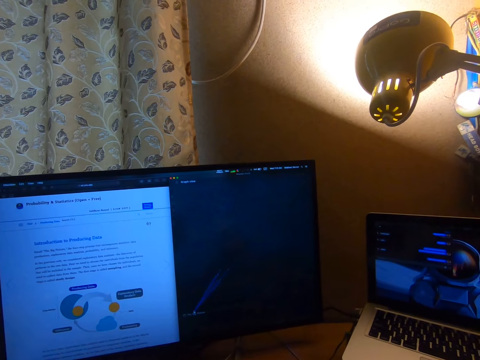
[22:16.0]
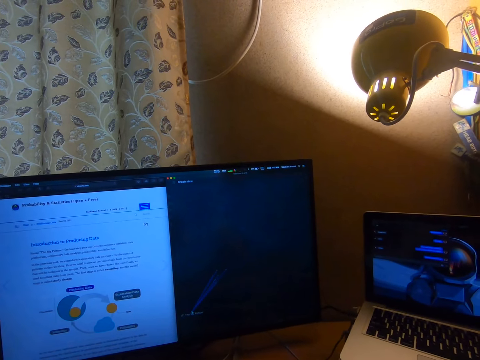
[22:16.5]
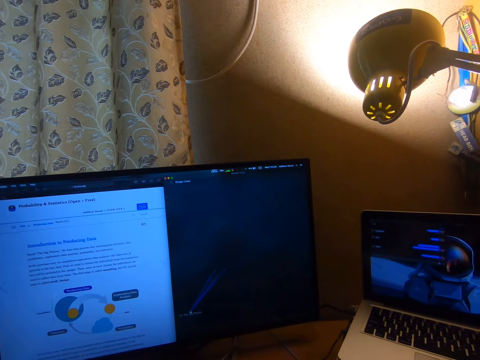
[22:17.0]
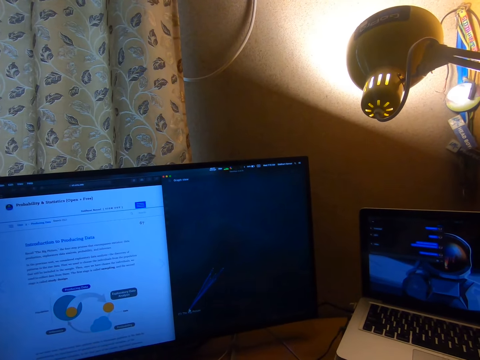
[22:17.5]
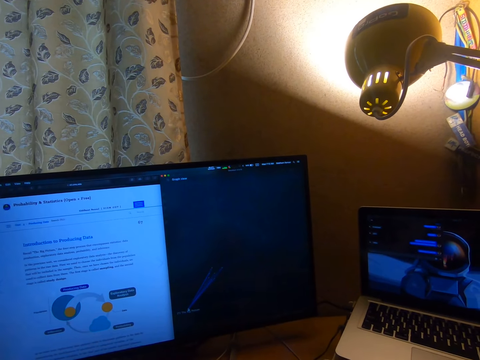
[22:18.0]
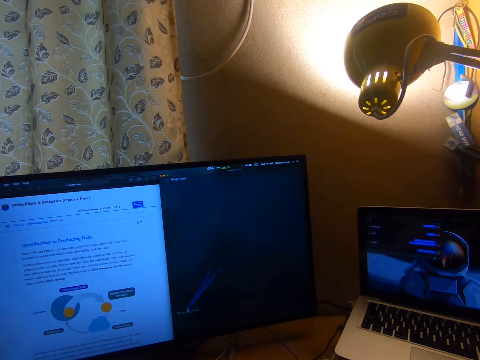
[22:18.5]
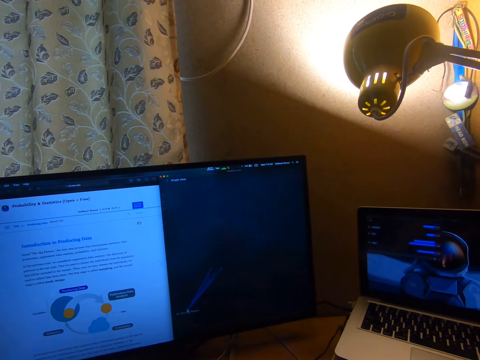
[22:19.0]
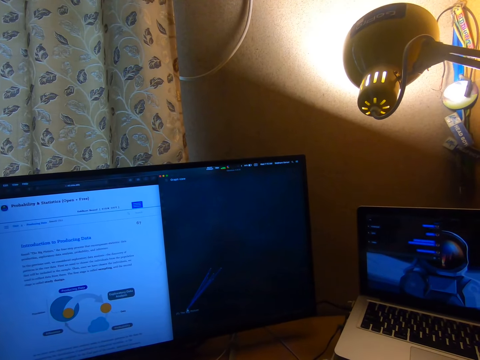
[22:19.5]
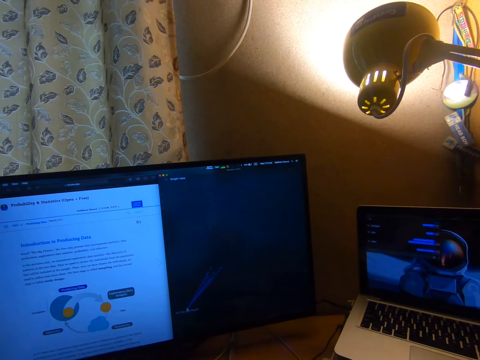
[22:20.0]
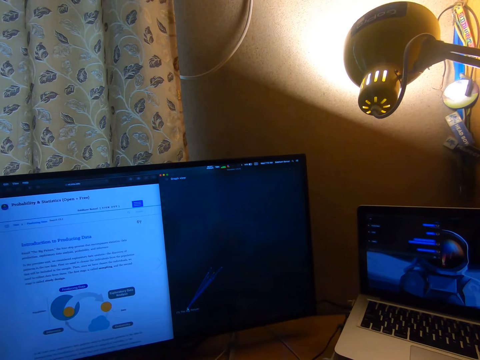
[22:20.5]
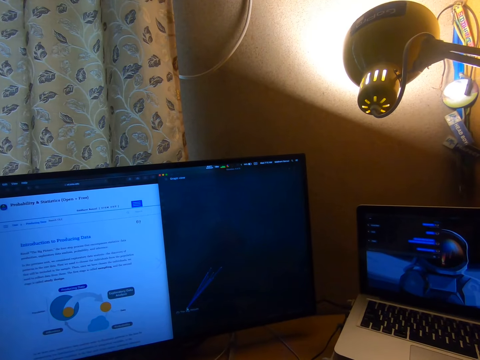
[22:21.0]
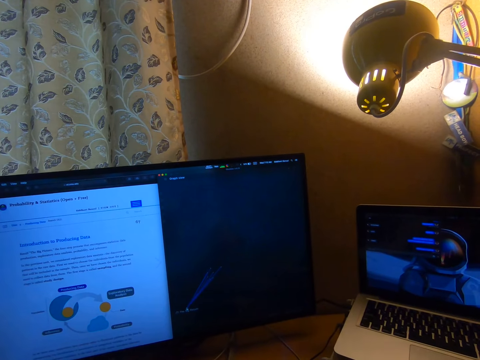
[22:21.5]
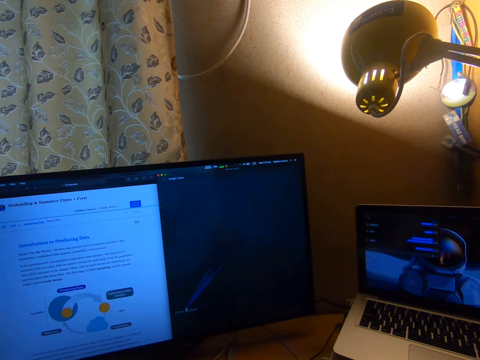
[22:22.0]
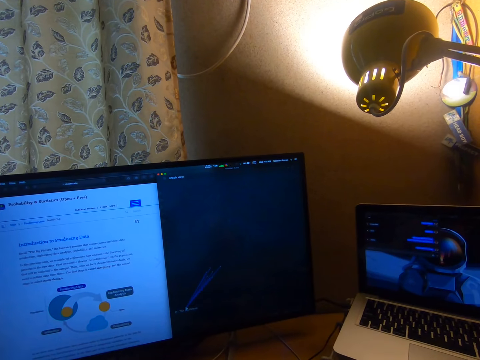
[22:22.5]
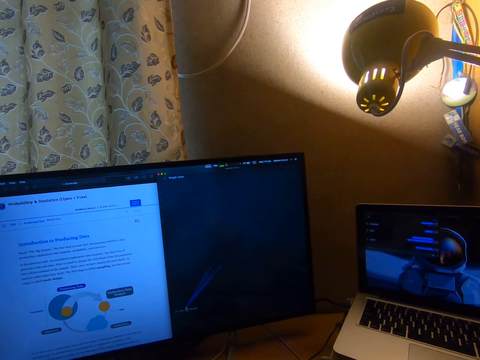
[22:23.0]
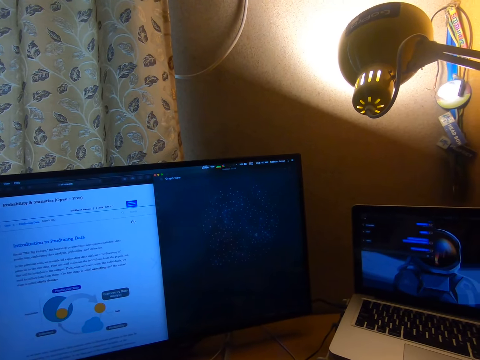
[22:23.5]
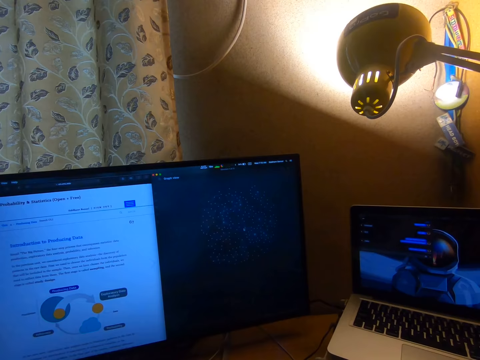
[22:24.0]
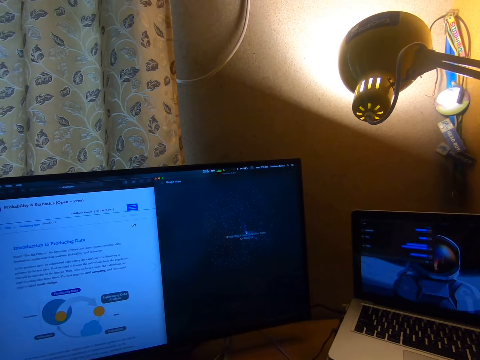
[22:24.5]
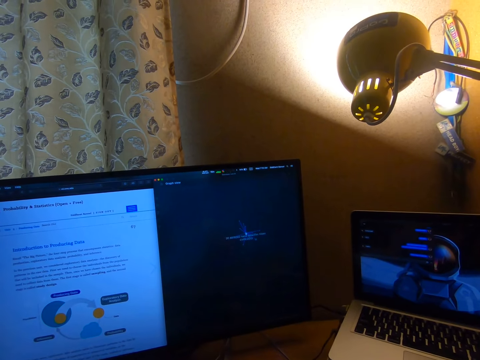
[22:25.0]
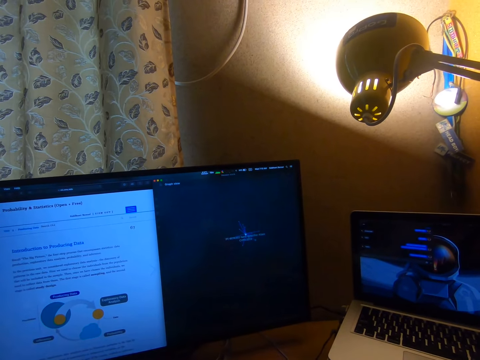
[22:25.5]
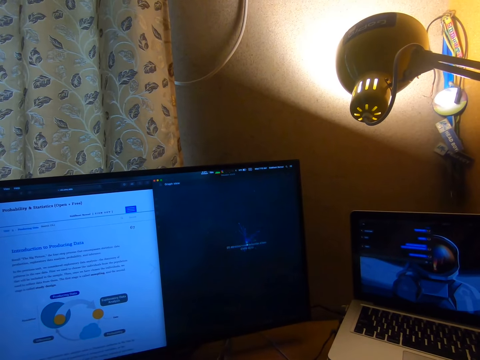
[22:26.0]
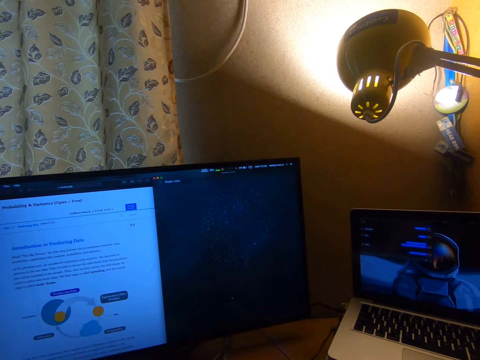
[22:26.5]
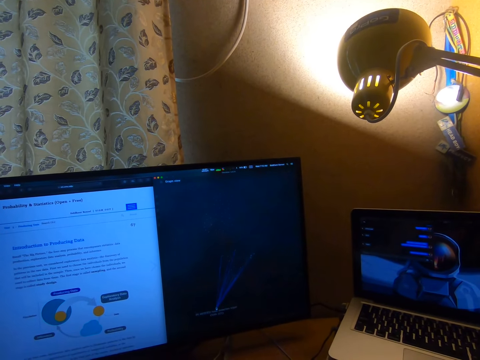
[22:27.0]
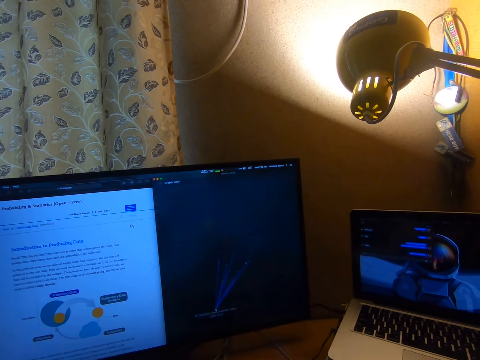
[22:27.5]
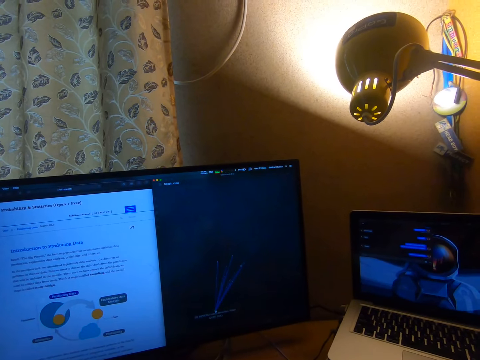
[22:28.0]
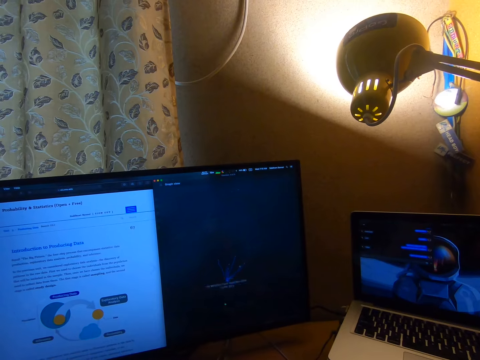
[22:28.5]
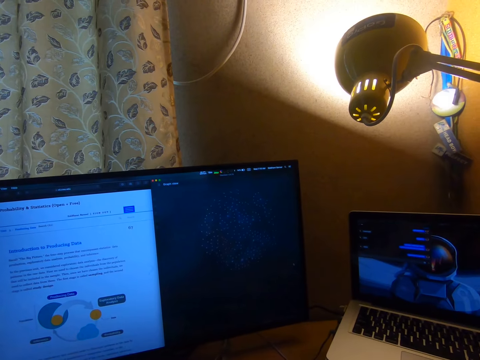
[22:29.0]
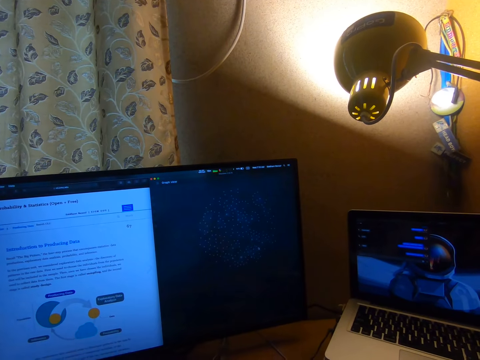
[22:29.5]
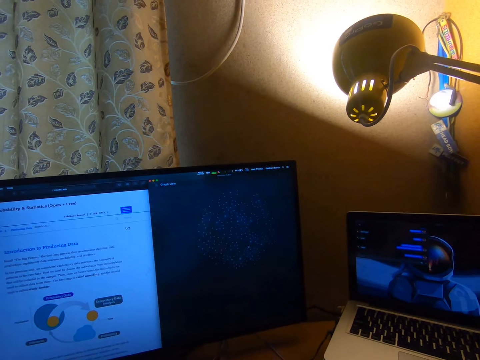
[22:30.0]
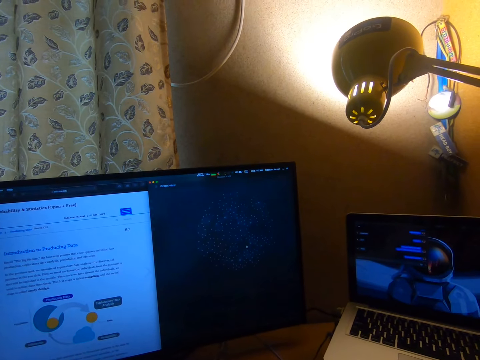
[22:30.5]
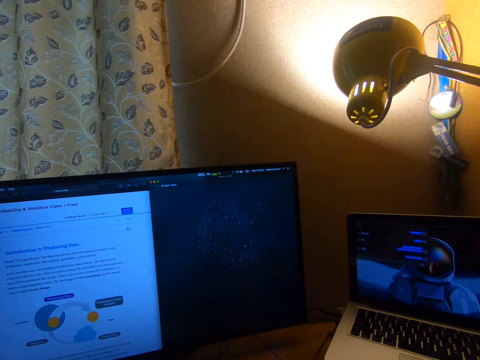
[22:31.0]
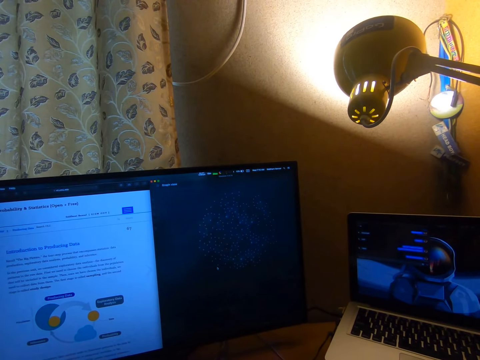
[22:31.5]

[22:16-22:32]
The camera wearer displays the writing on the desktop. They move the cursor, and click something.

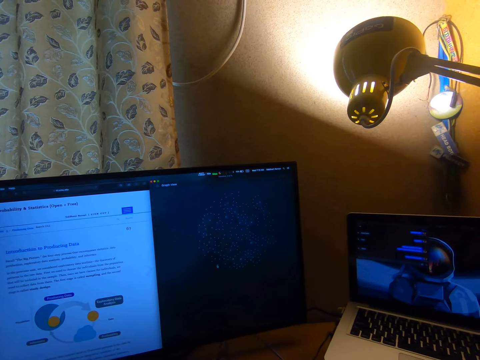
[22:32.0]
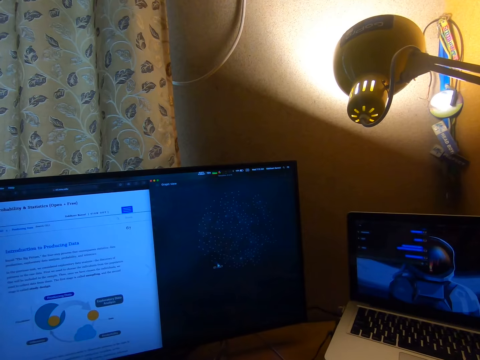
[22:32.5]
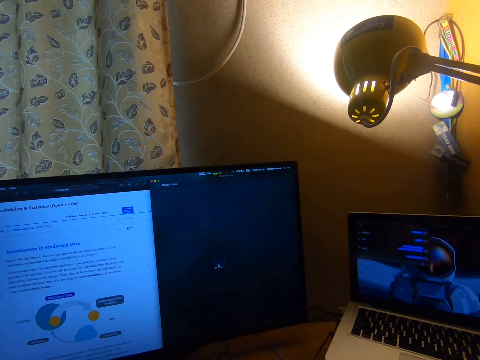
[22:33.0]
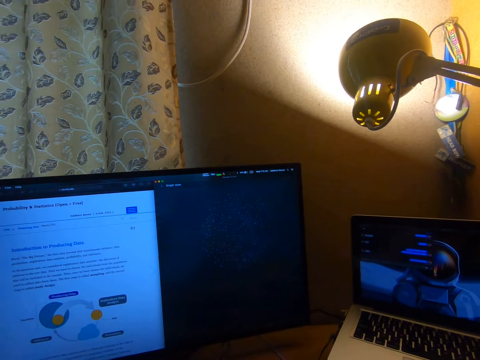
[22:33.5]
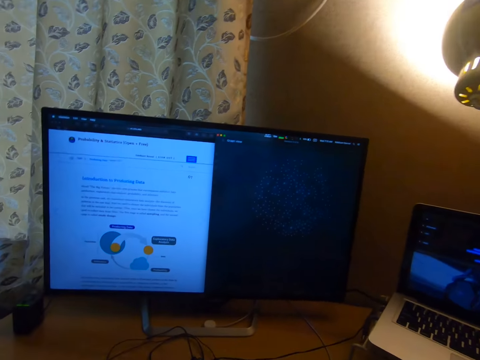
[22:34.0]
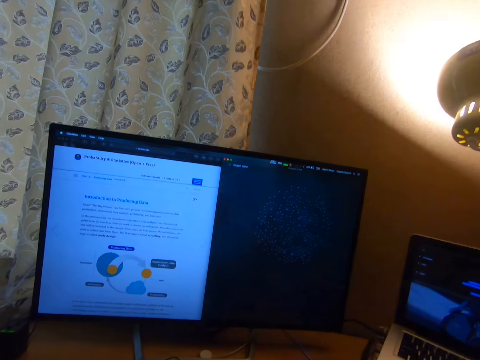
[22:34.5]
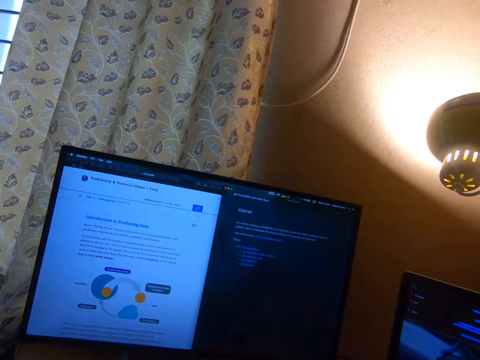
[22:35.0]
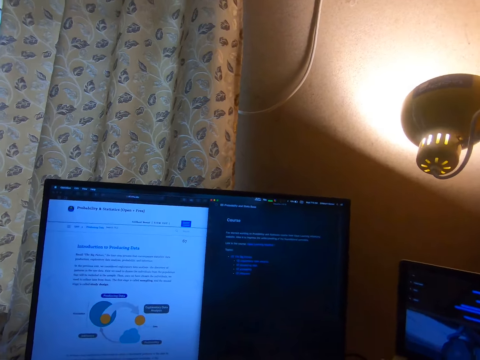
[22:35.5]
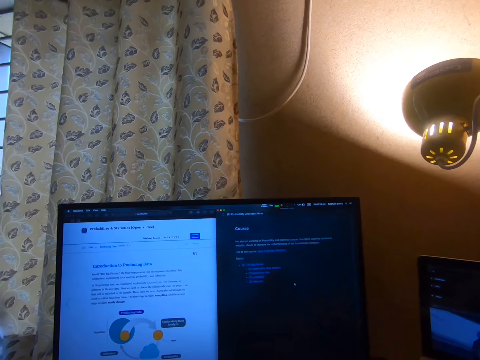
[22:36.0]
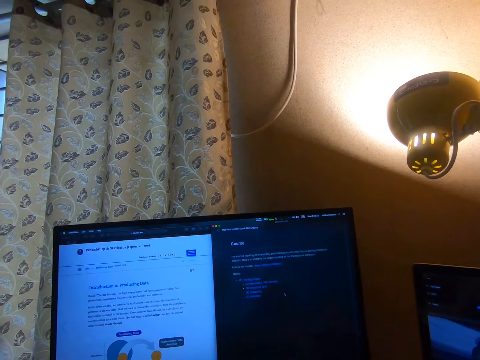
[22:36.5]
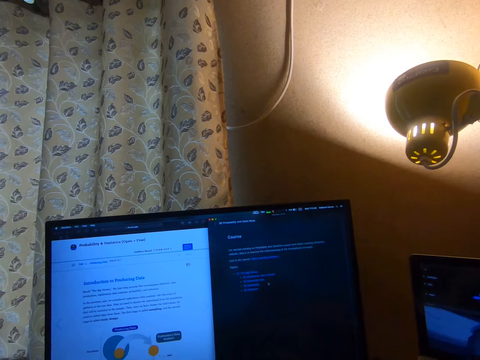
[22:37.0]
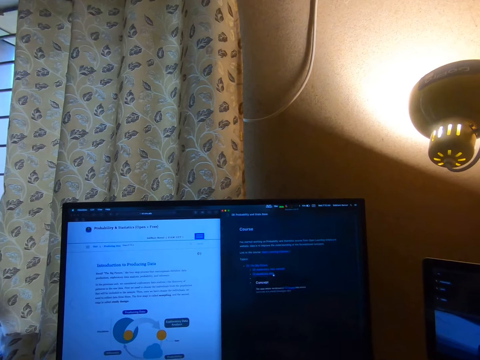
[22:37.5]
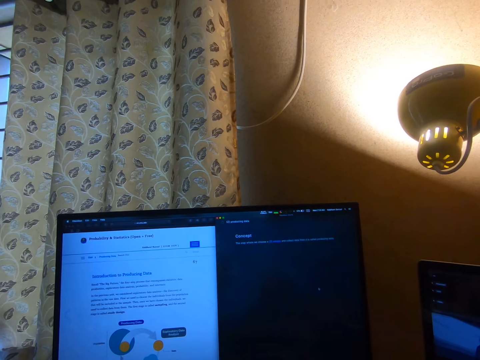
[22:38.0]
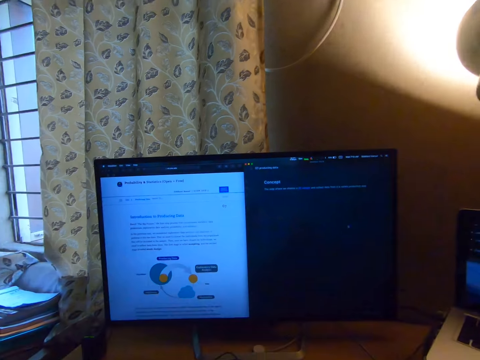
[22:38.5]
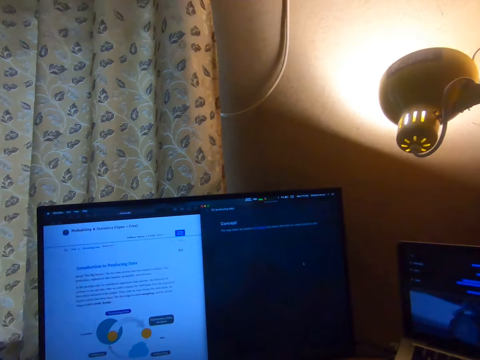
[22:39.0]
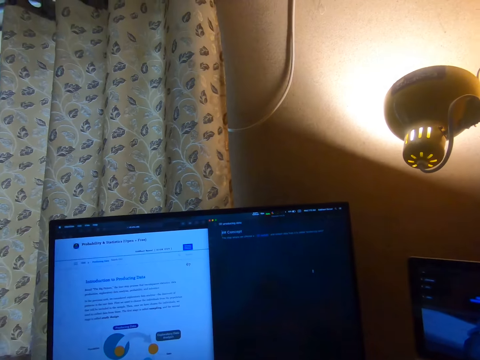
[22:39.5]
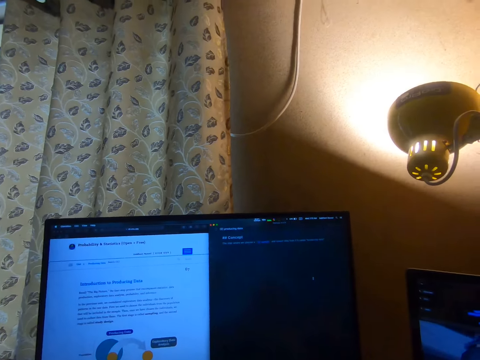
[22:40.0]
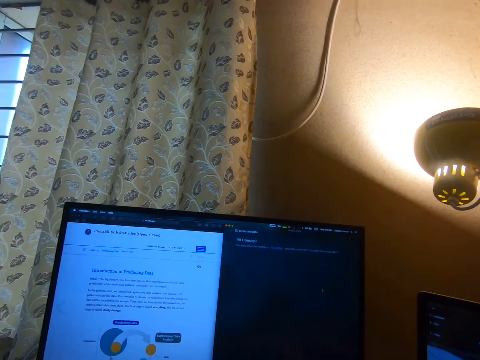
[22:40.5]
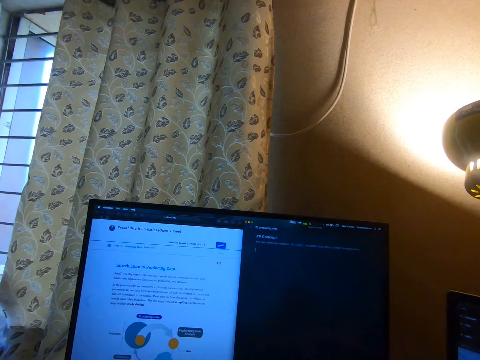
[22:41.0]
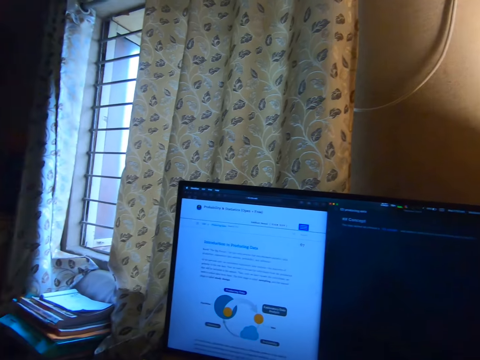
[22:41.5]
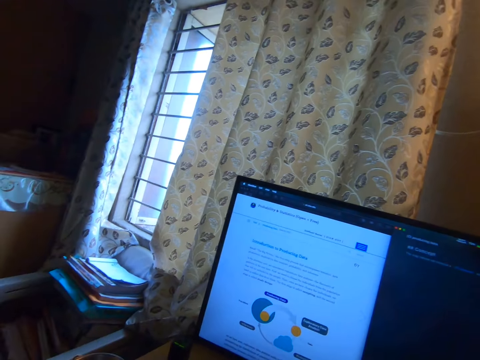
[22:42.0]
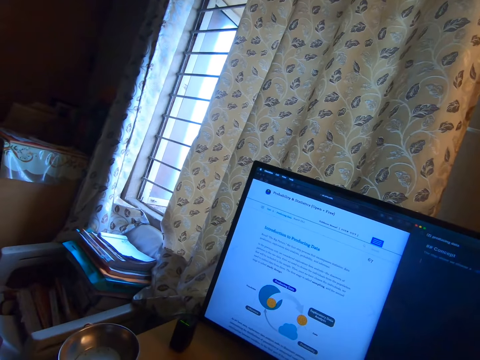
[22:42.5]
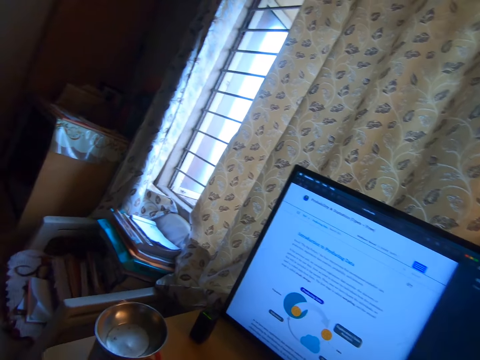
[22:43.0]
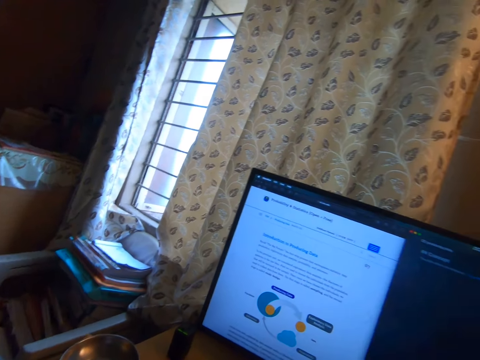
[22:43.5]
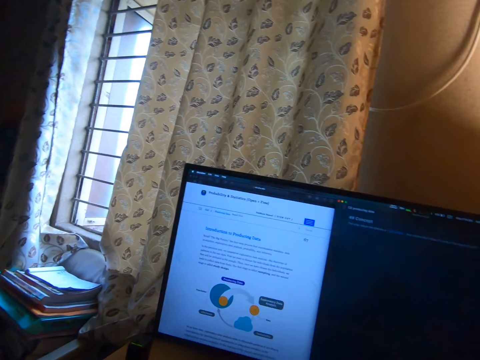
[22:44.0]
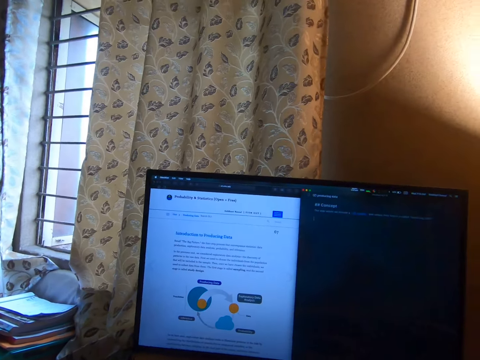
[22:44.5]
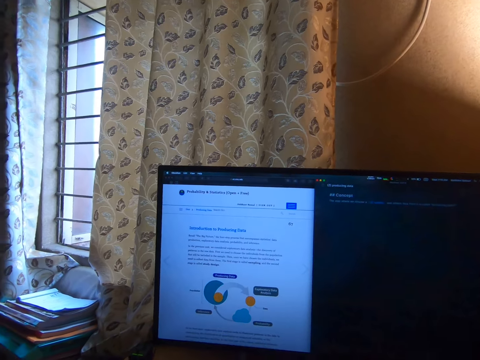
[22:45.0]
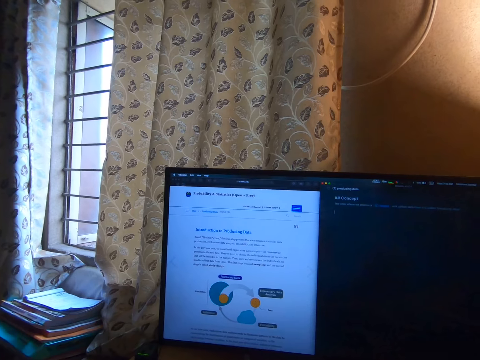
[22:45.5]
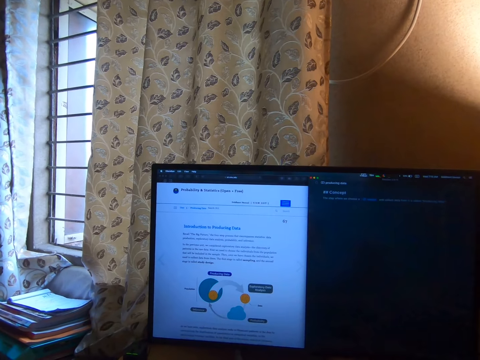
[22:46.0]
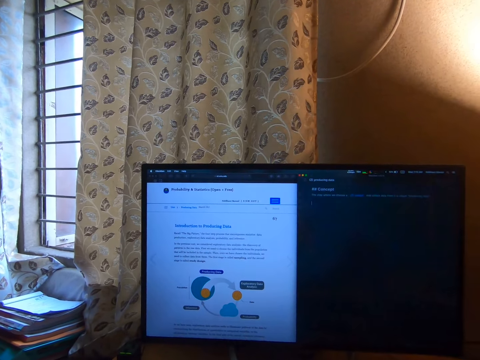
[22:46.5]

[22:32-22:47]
The camera wearer moves the cursor. They display the writing on the desktop.
